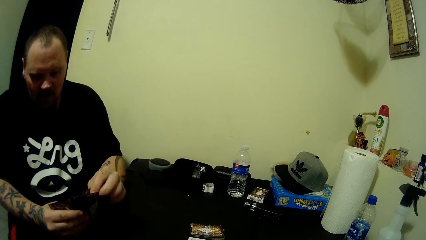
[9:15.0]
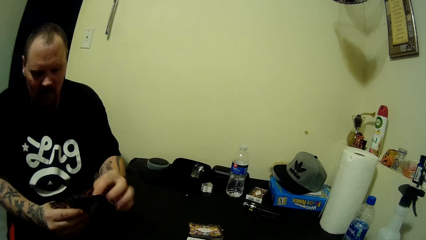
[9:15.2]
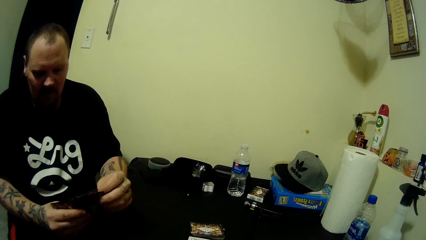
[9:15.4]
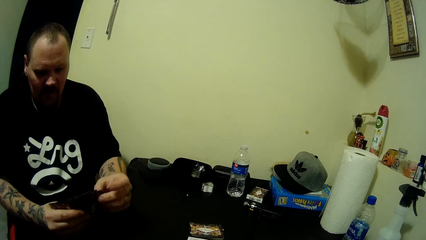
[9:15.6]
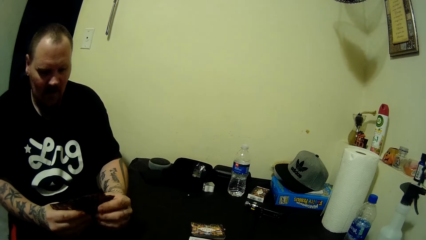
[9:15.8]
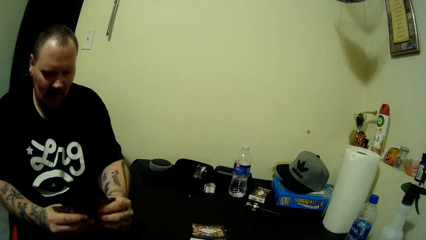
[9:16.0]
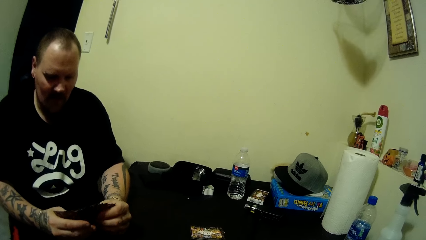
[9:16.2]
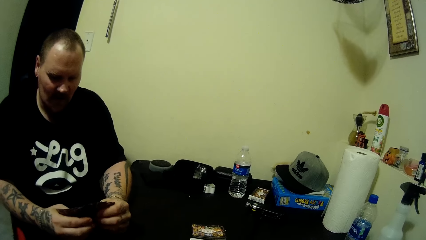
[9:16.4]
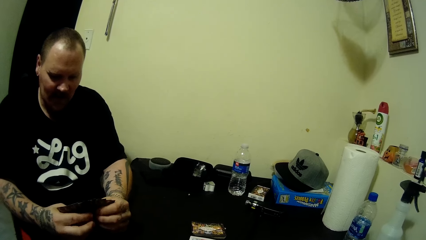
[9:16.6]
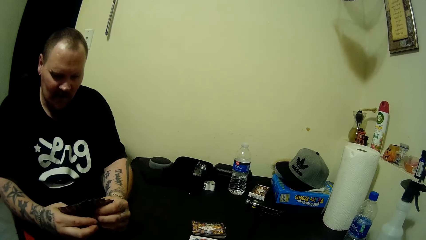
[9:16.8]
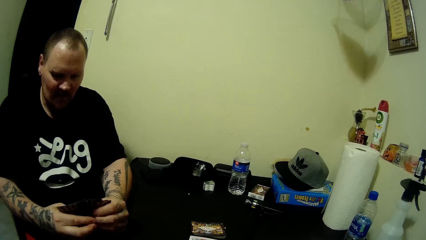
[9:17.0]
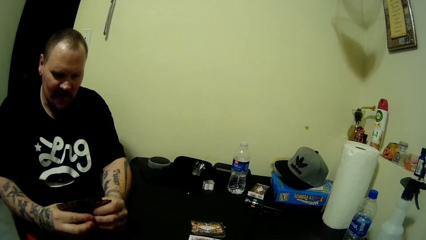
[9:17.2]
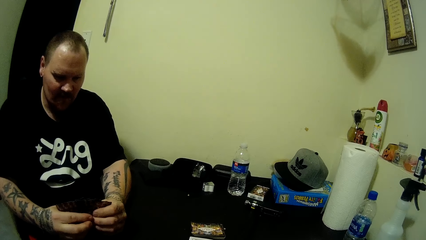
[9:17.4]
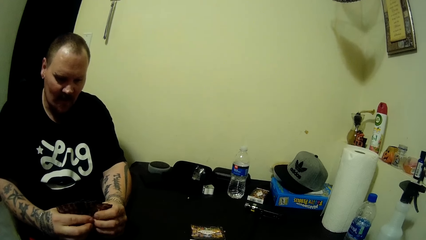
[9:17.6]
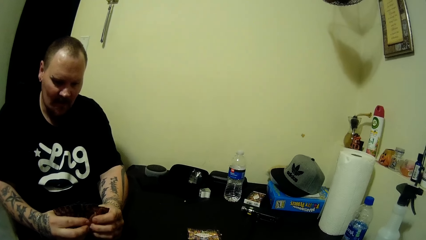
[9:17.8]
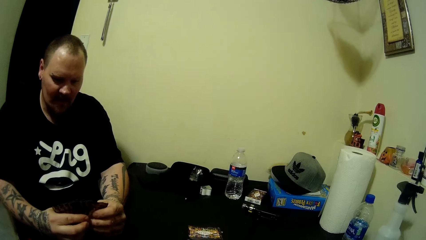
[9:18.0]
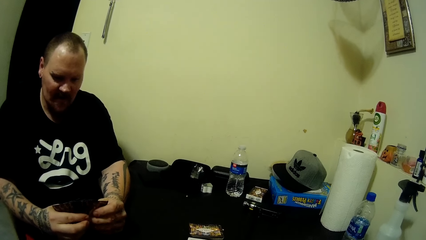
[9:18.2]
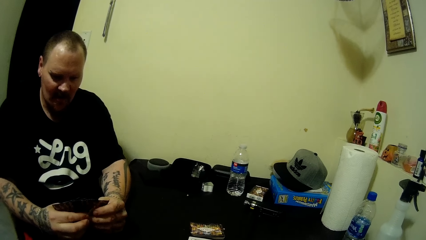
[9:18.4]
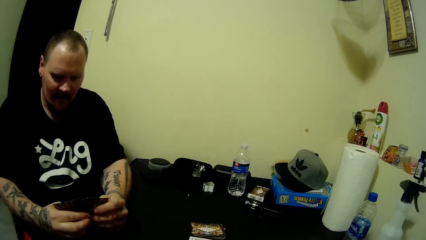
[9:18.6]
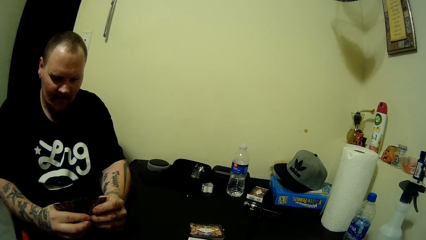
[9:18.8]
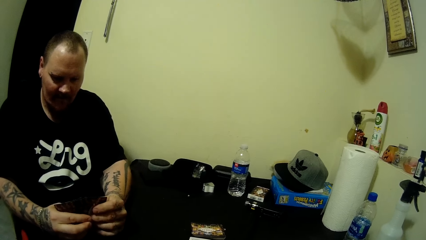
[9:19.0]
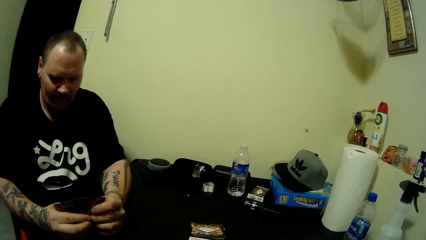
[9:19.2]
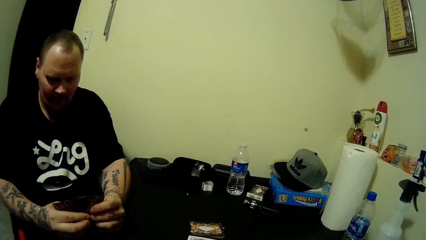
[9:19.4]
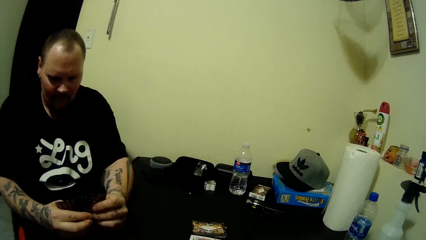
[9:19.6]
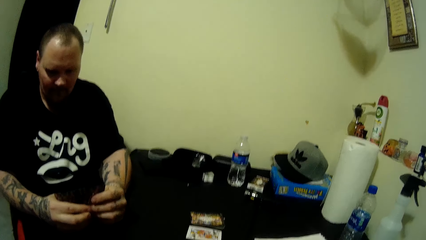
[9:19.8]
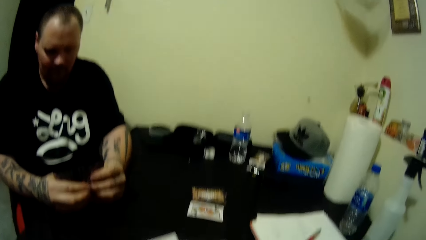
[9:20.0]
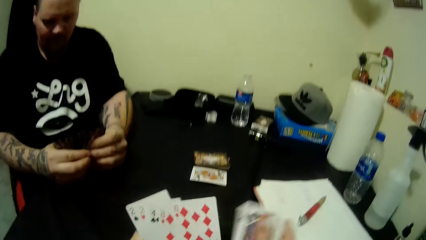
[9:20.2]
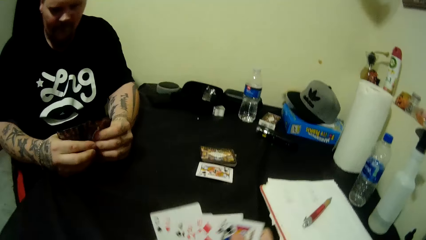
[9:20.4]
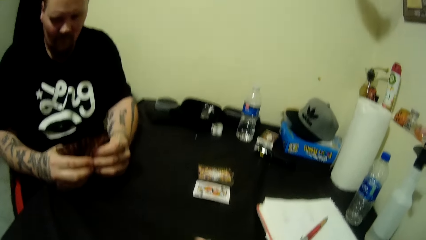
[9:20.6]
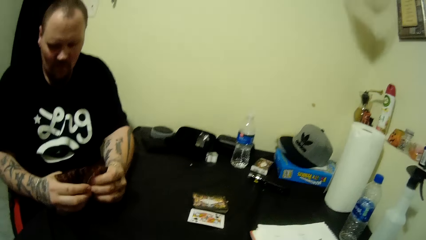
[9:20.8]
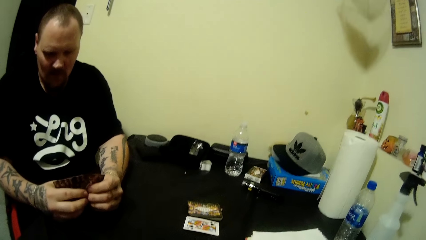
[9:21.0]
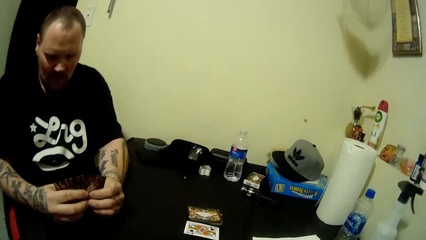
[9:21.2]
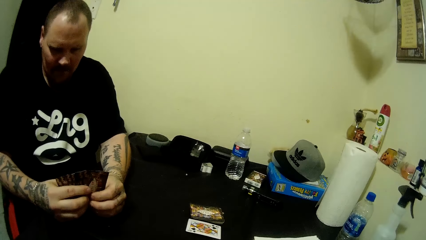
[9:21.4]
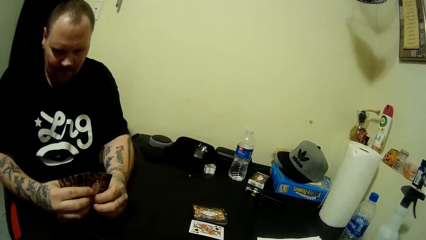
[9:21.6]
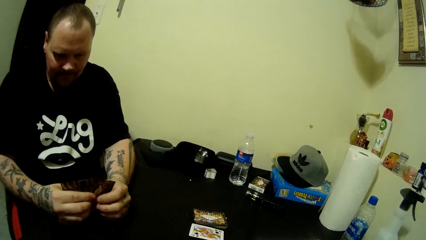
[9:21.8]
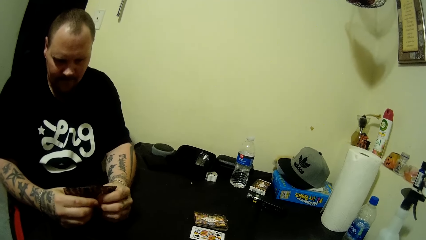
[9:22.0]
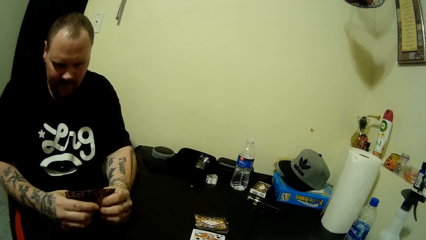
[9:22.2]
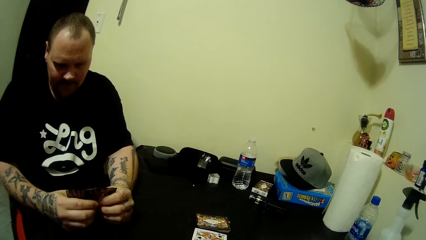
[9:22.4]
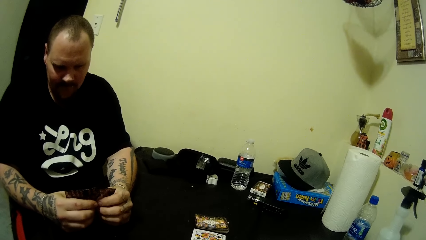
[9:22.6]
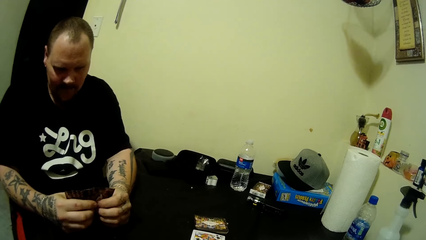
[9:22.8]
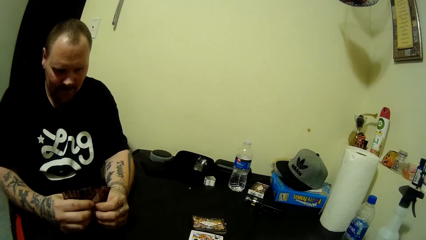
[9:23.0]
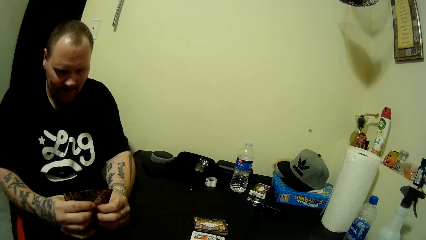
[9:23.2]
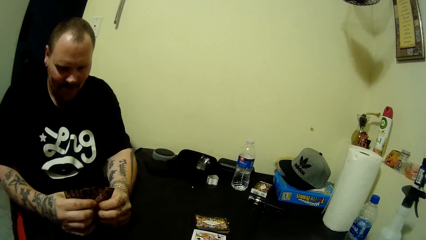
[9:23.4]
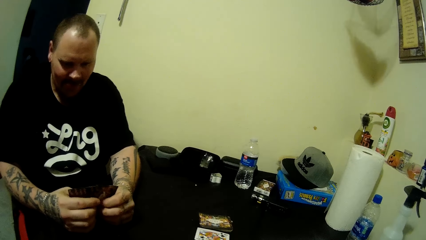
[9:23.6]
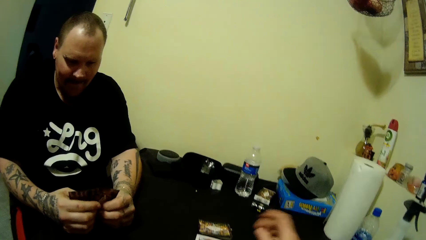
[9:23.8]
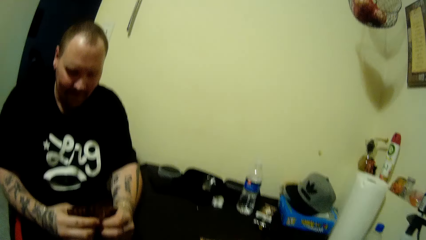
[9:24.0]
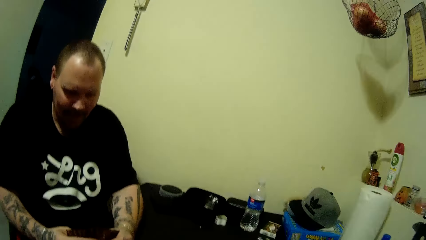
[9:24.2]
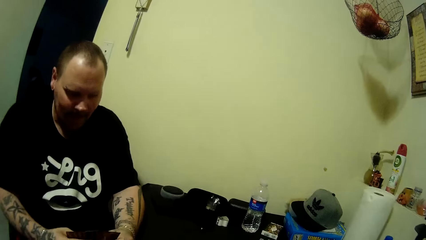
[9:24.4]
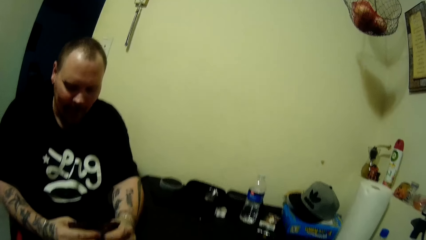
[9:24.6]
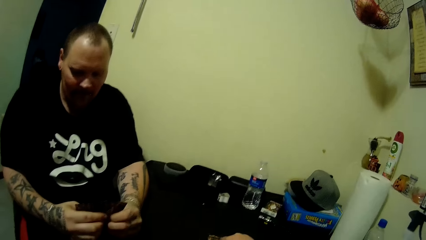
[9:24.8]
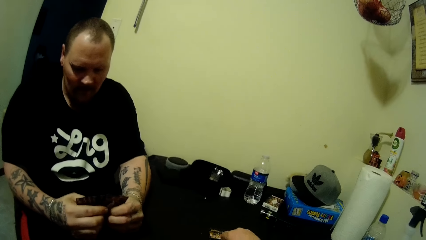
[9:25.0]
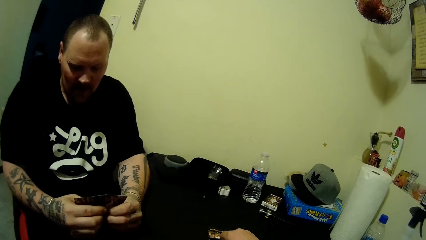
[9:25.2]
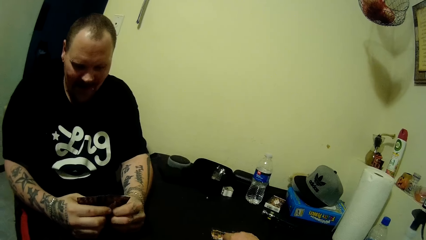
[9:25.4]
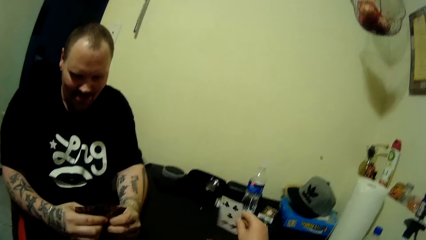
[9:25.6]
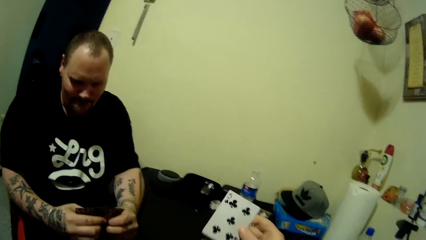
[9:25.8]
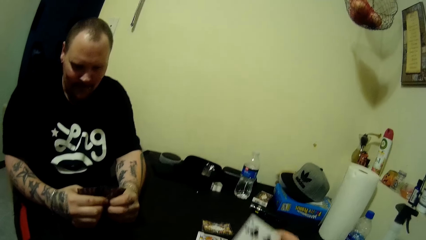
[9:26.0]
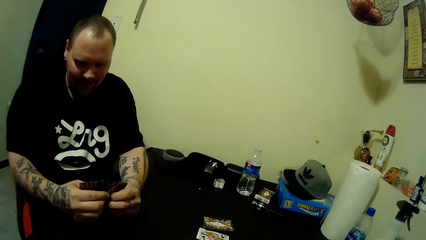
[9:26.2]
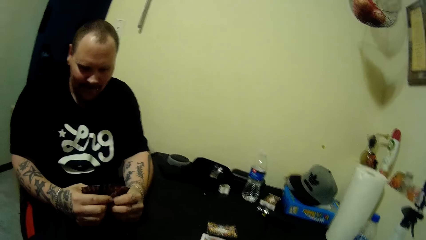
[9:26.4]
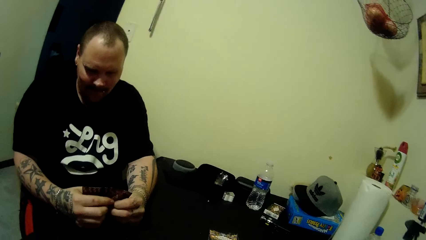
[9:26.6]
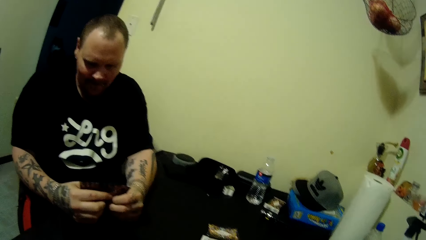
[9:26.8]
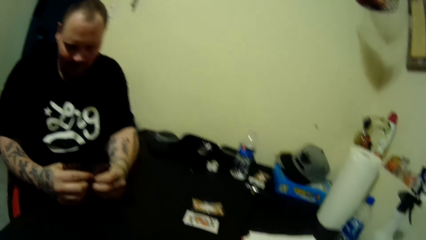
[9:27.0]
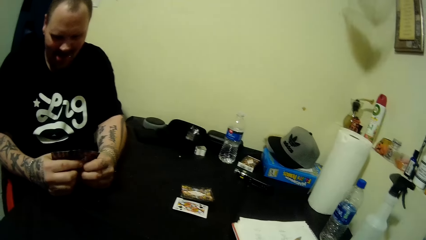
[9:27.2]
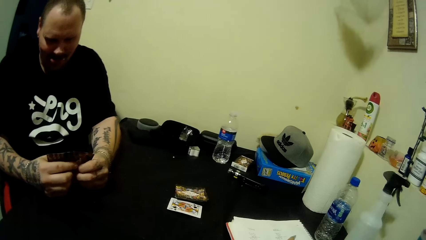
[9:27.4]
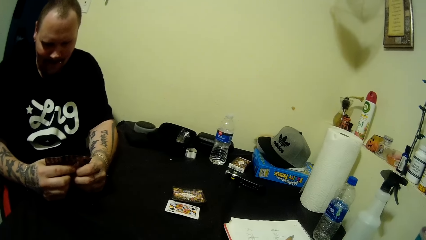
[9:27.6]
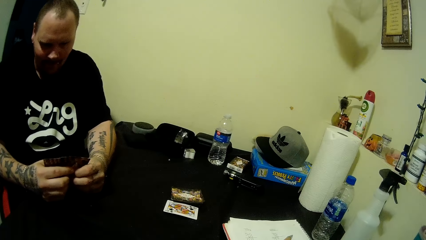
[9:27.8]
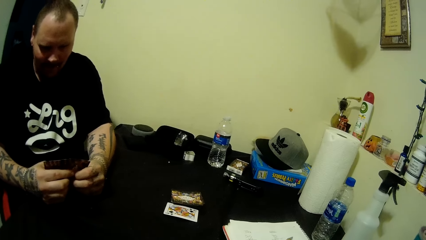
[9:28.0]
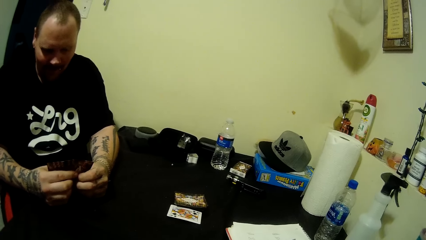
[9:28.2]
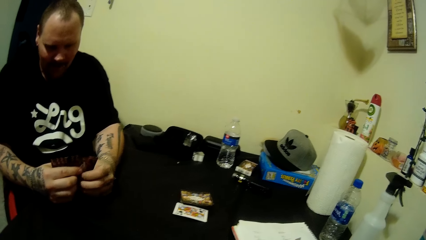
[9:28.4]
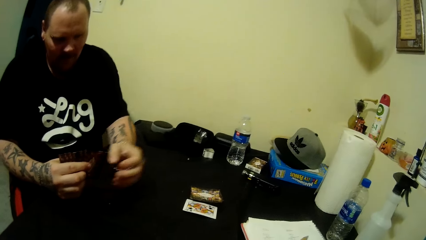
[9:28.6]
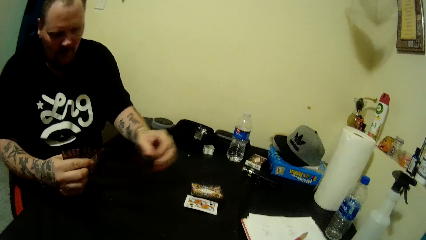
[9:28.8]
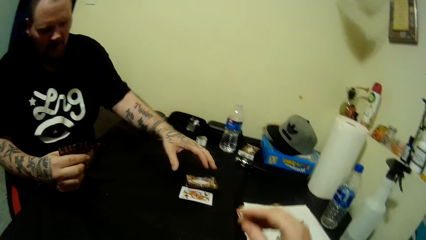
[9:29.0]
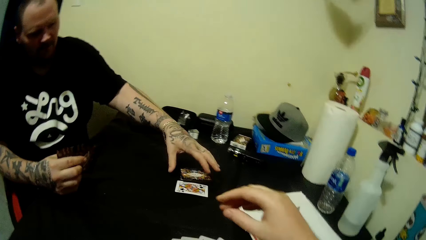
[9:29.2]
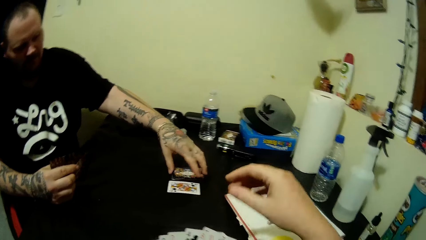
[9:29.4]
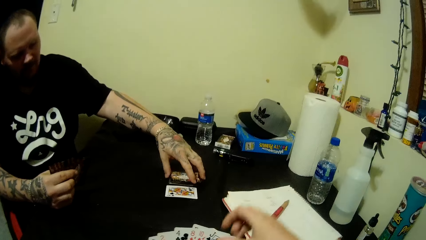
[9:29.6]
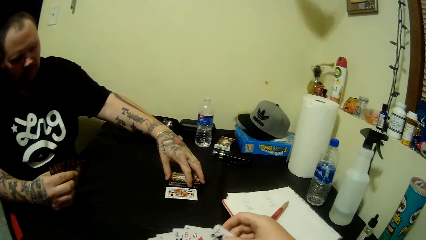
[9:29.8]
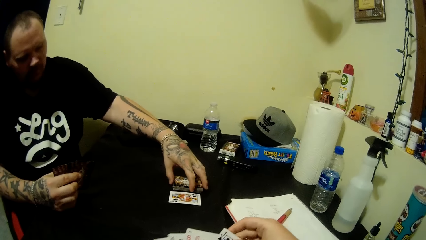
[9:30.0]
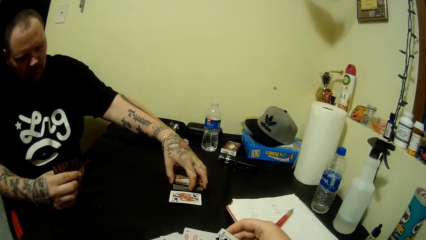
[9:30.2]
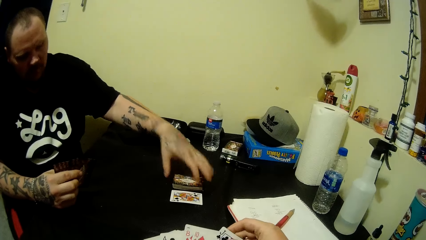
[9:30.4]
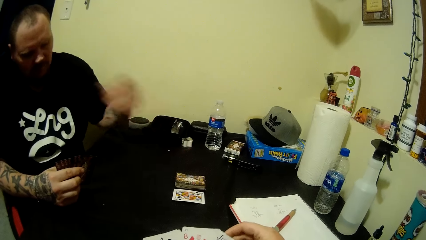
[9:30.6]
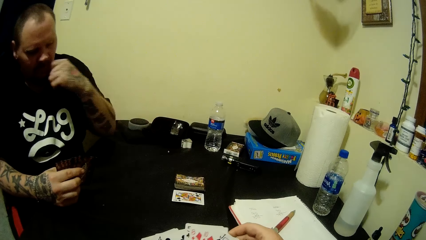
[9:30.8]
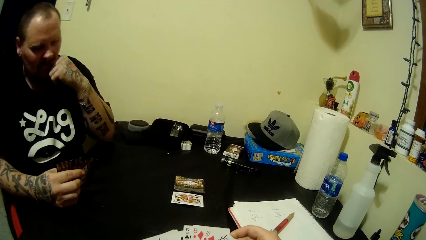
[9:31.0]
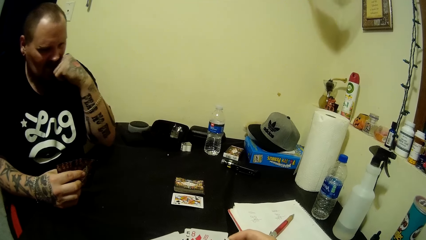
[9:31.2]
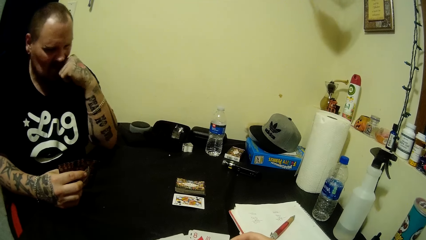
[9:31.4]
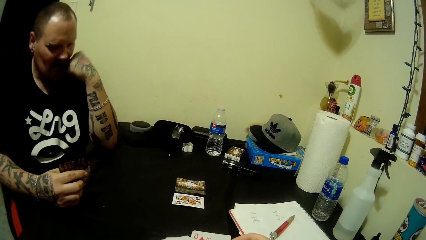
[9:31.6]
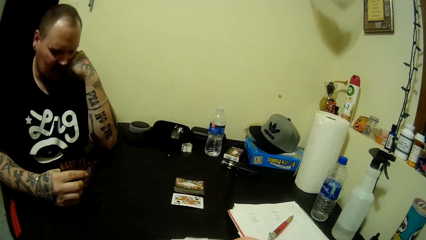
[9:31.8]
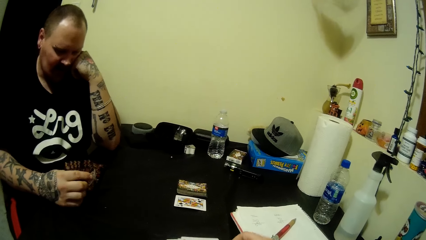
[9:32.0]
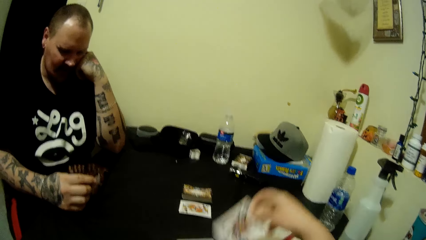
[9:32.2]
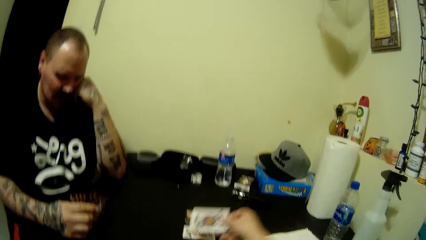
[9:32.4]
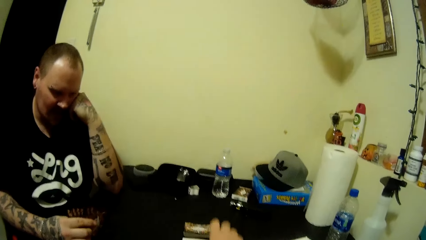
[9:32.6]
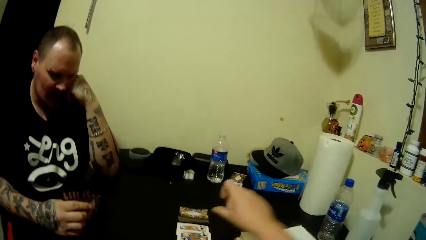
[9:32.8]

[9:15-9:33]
The camera wearer arranges the cards in her two hands. She picks up a card from the table with her right hand. The man touches the stacked cards on the table with his left hand. The man places his left hand under his chin.
